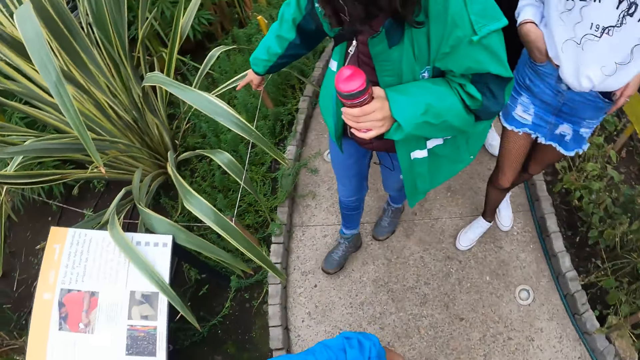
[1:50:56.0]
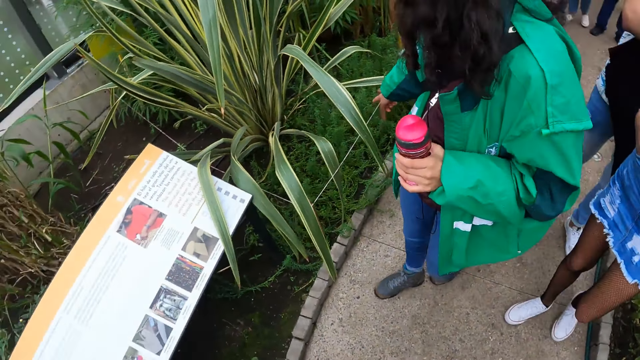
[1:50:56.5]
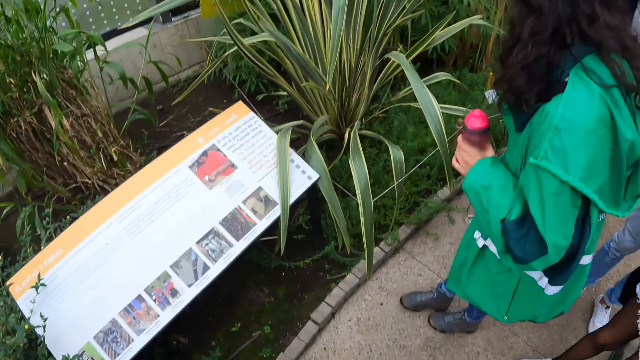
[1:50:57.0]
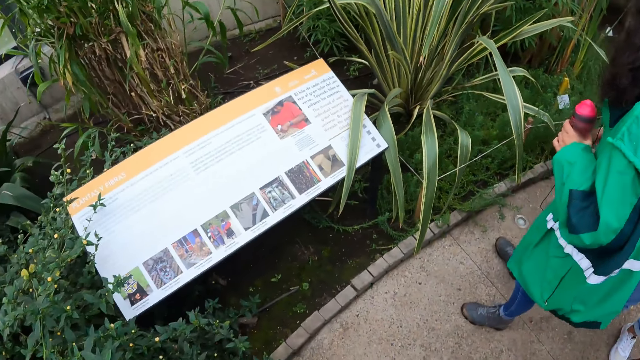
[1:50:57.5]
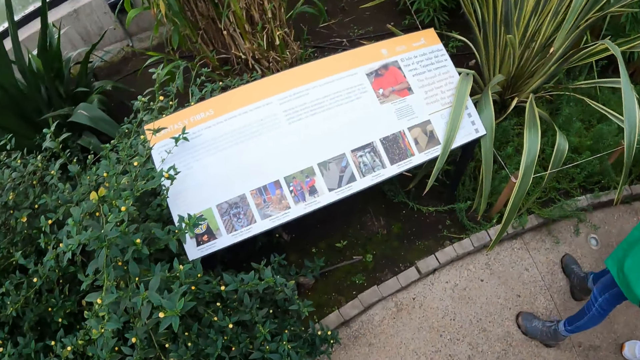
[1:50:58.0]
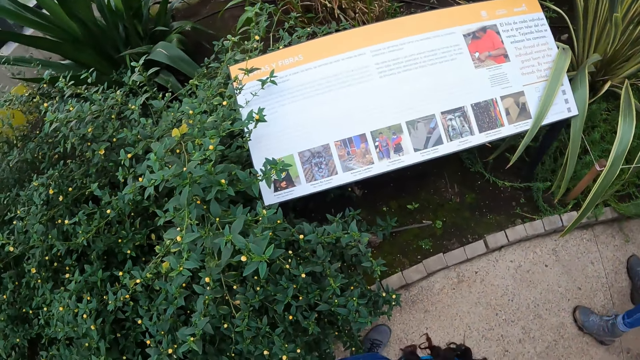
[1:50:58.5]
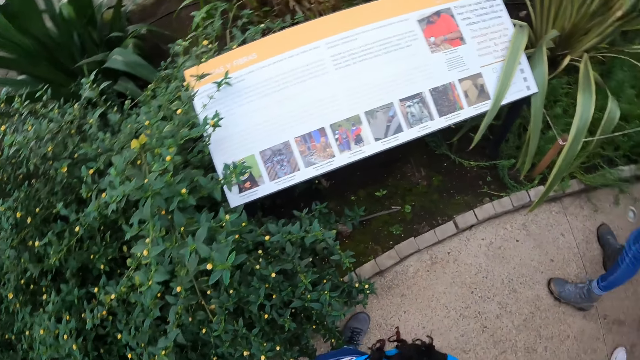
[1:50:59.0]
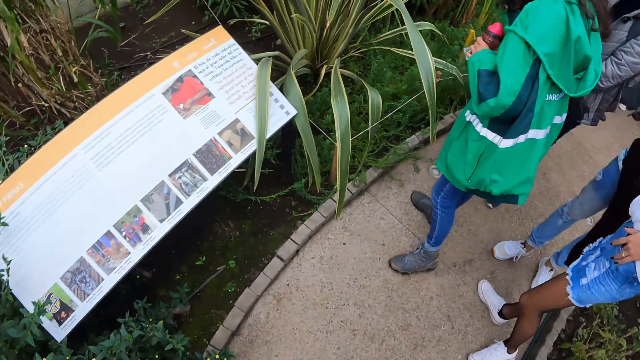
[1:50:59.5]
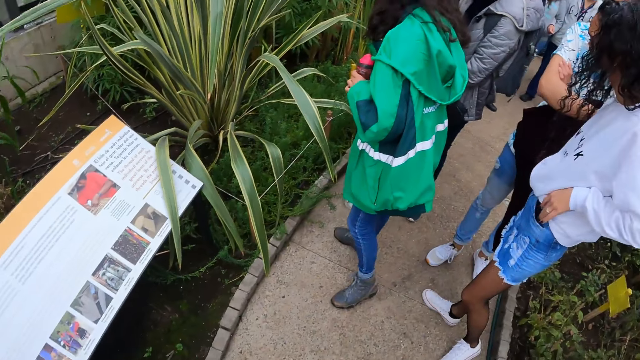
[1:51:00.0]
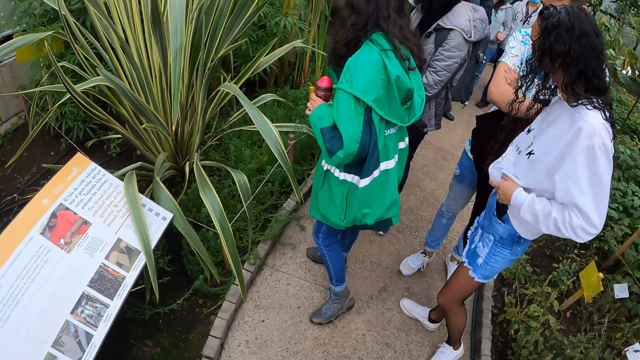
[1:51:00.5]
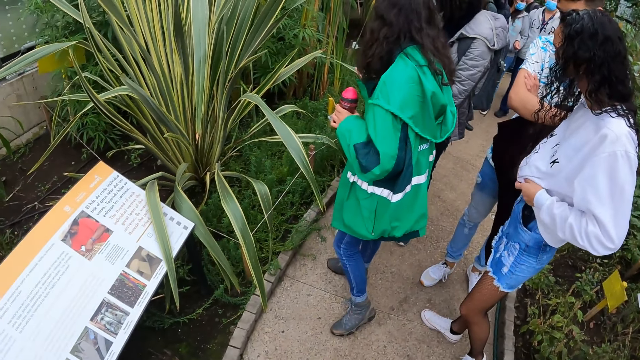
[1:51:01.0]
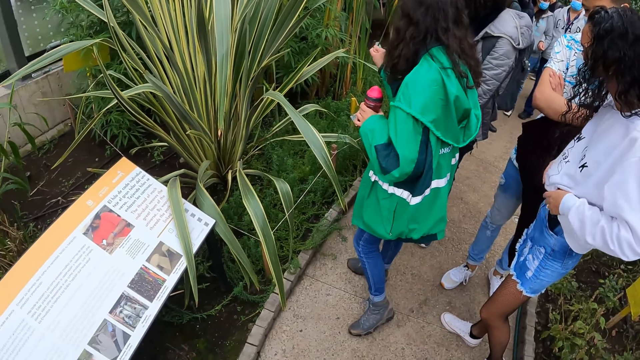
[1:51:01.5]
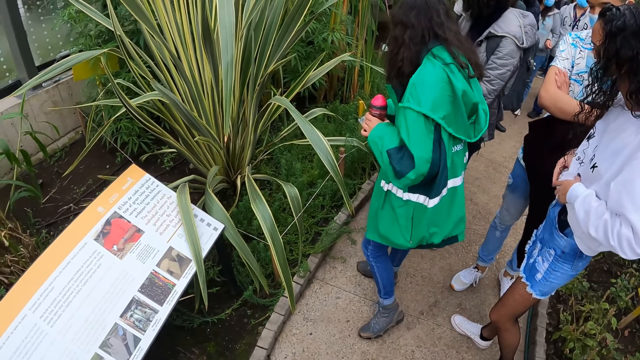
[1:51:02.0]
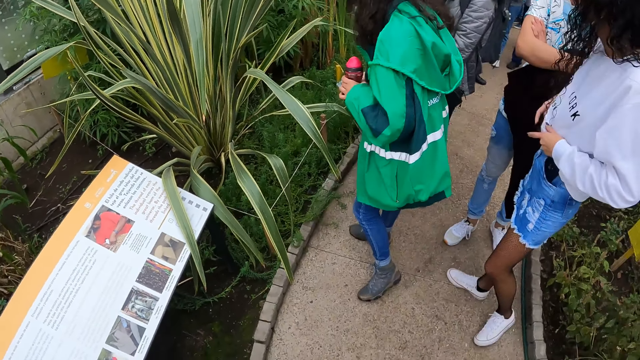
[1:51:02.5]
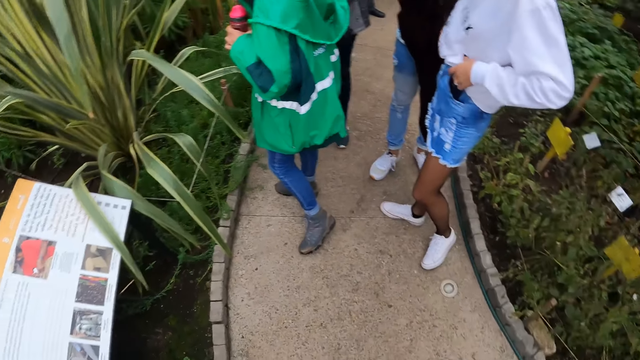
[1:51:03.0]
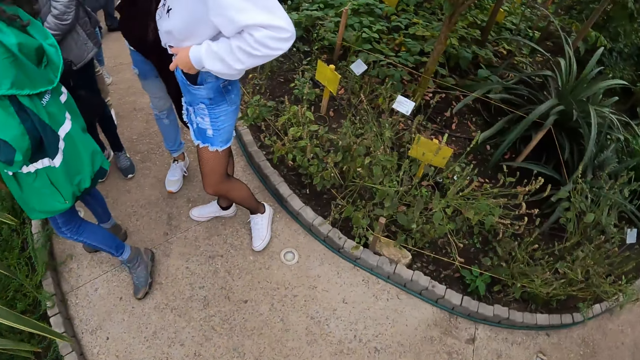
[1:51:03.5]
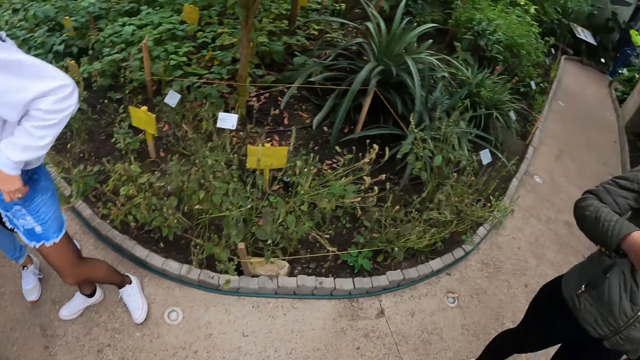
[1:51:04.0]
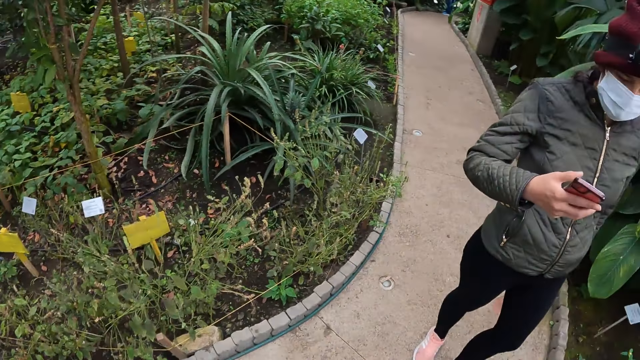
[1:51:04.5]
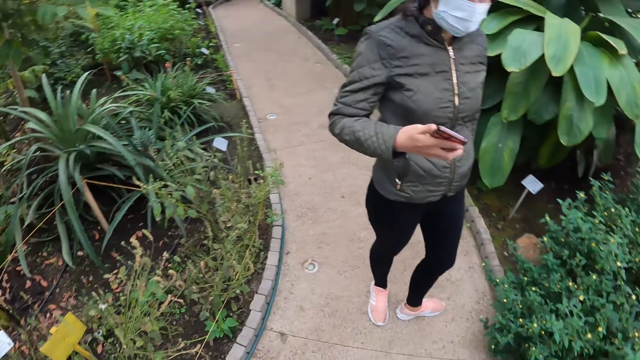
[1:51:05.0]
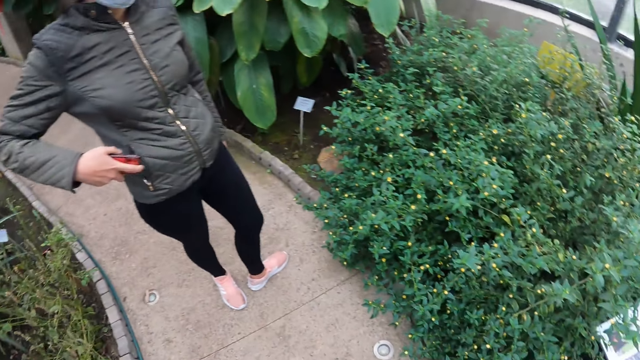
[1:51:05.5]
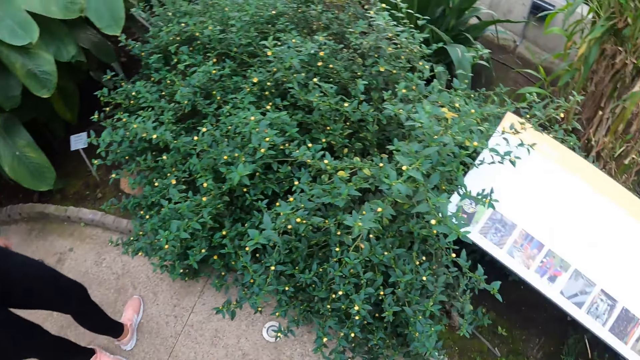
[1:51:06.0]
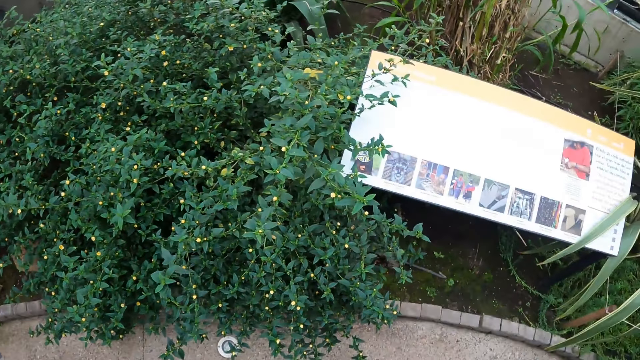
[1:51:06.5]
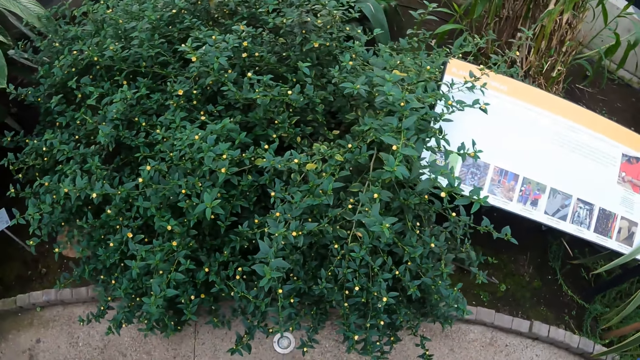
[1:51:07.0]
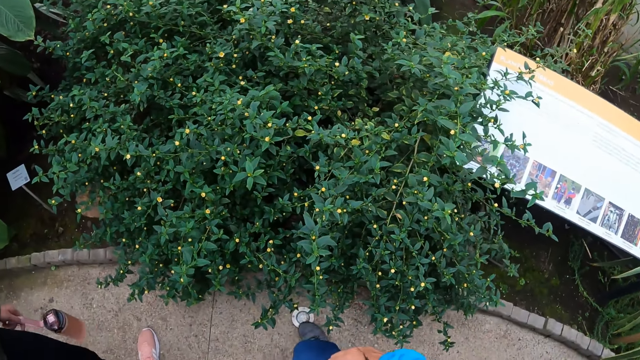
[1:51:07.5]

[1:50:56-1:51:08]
A lady gestures out with her hand. The camera wearer looks around the field. The lady holds a phone with her right hand. She puts the phone in a pocket with her right hand.

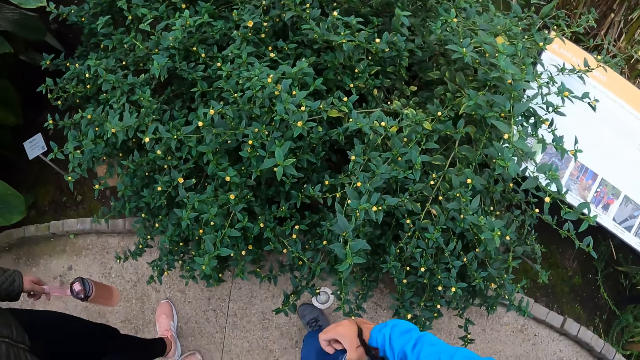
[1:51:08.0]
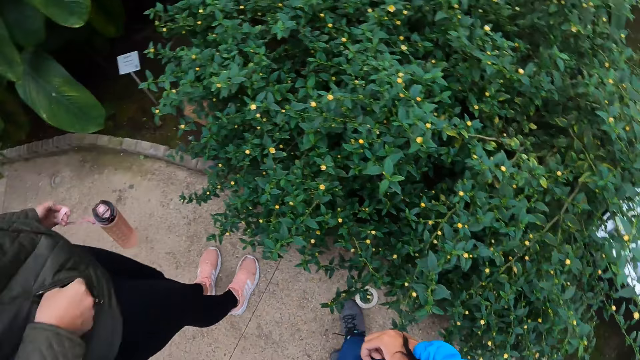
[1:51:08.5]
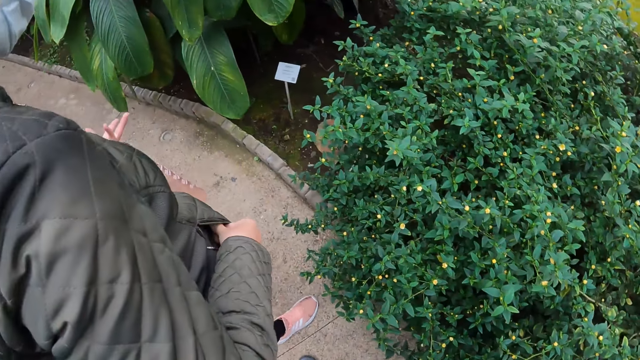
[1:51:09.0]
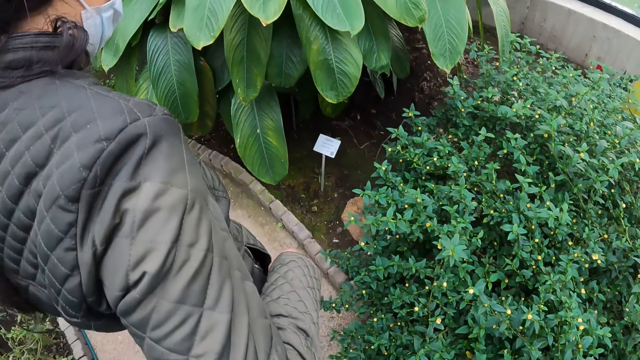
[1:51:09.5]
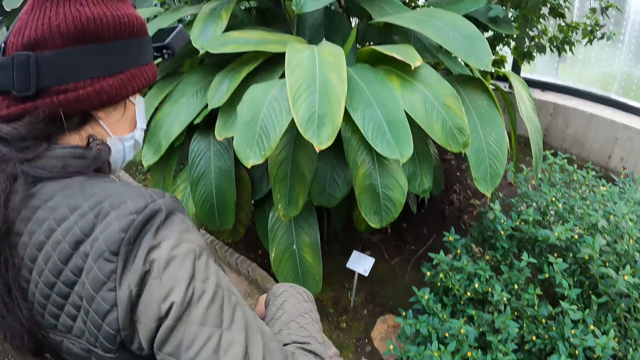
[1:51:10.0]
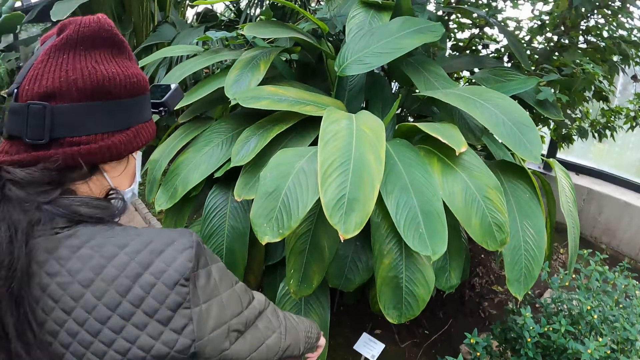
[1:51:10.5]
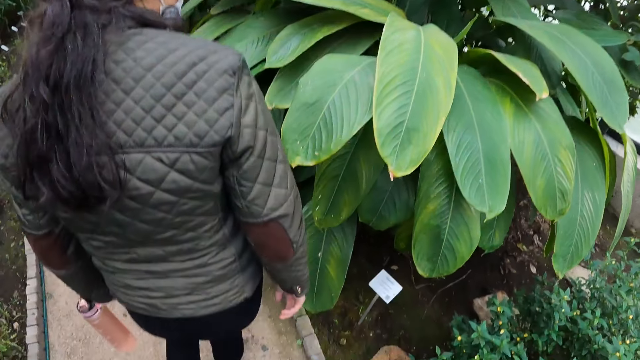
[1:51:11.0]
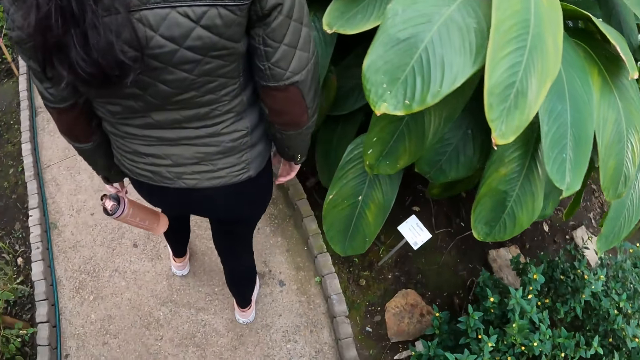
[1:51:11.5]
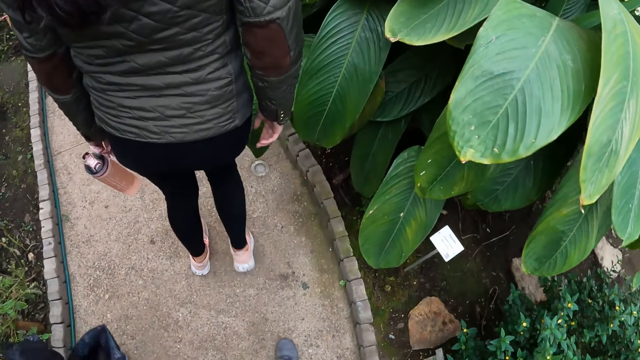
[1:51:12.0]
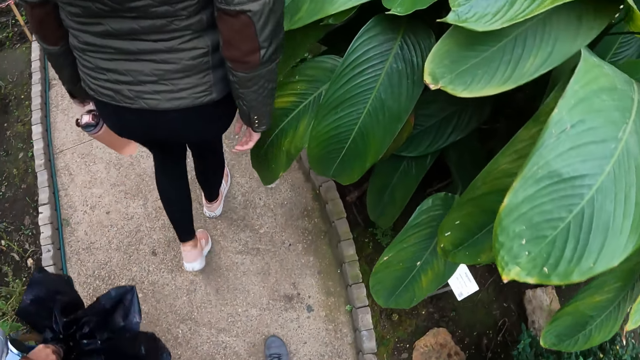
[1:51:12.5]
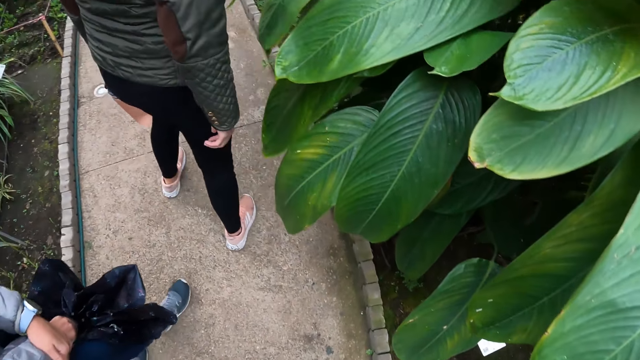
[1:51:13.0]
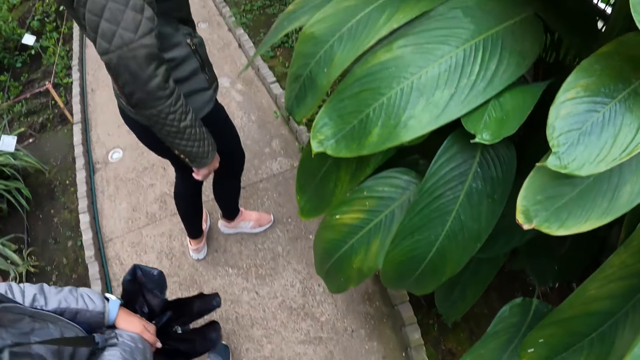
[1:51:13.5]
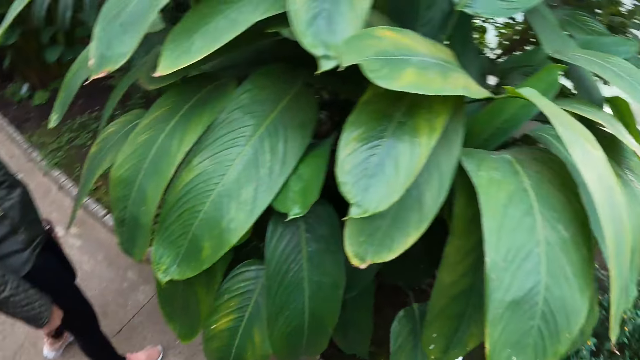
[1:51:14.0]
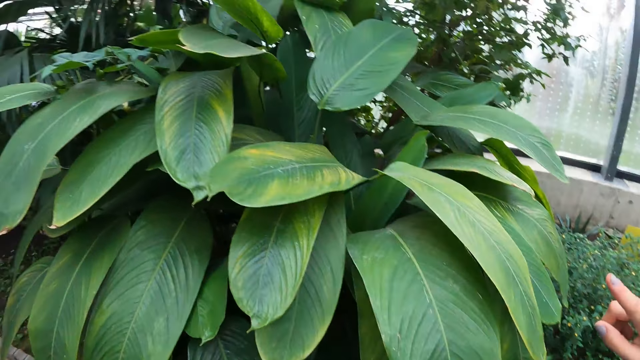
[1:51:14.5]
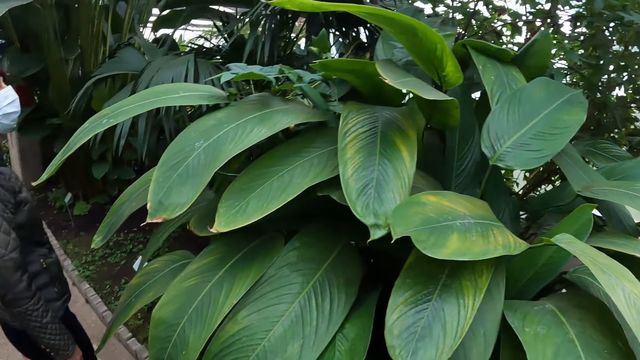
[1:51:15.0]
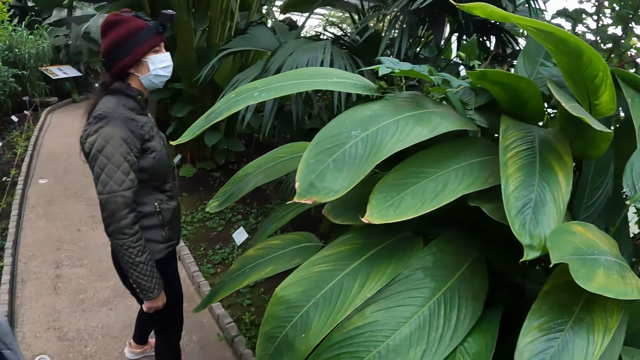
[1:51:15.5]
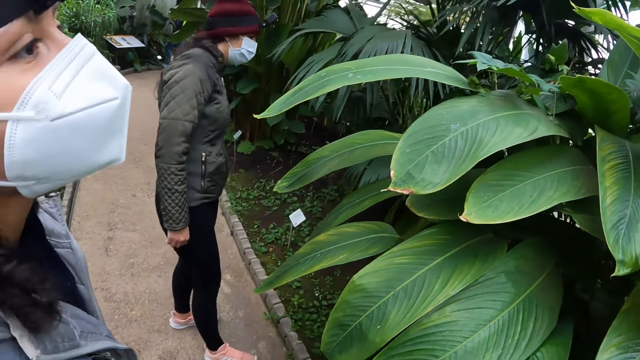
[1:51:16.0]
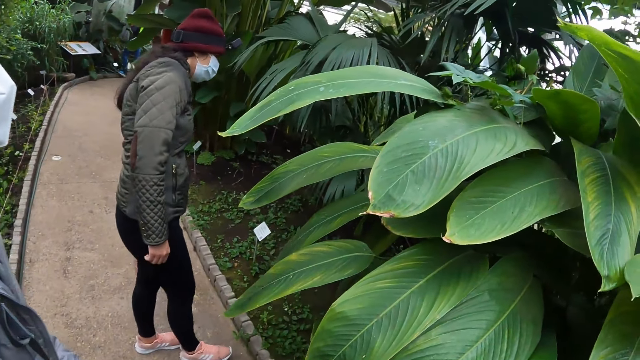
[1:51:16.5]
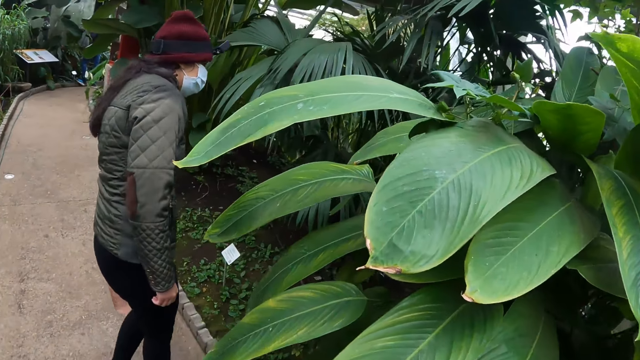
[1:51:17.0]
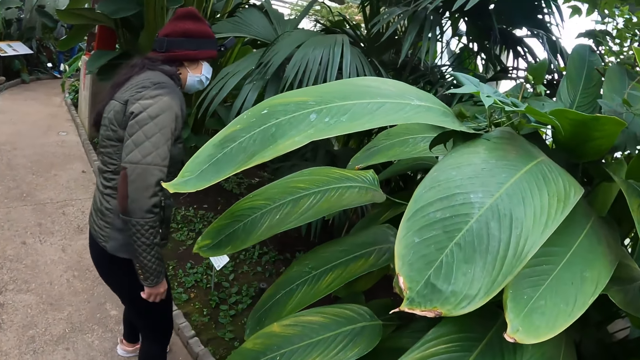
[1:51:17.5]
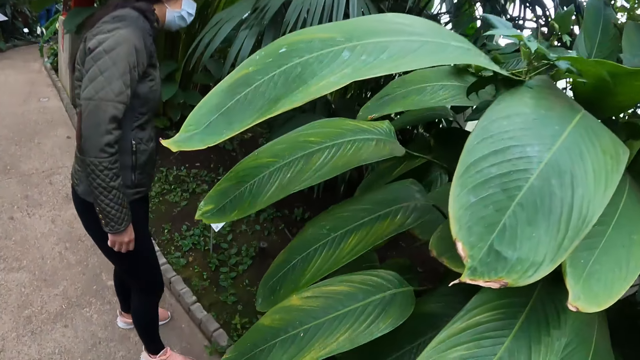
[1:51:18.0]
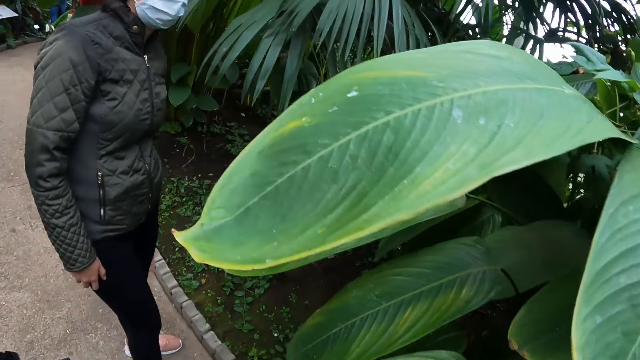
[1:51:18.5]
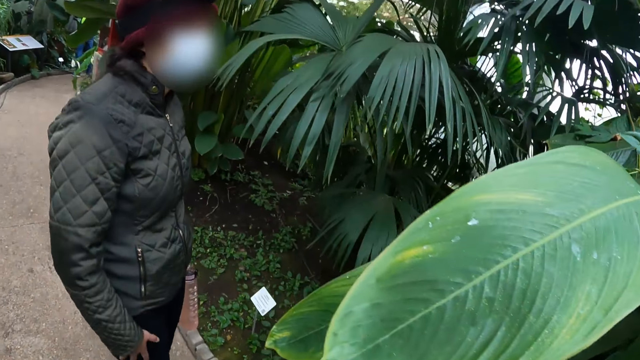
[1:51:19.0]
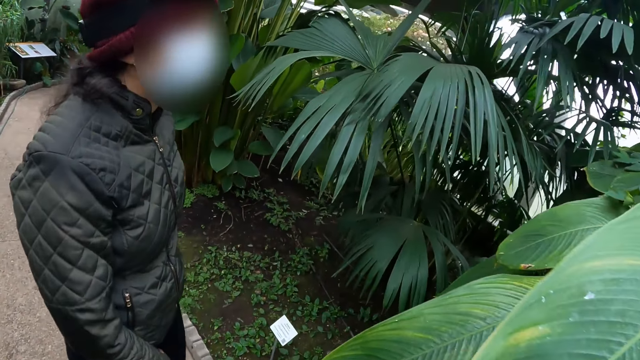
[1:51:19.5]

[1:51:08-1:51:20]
The woman zips the pocket with her right hand. The camera wearer walks around the field.
